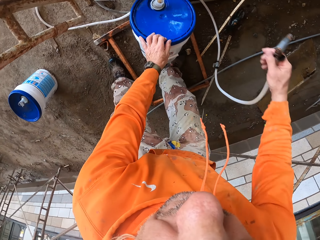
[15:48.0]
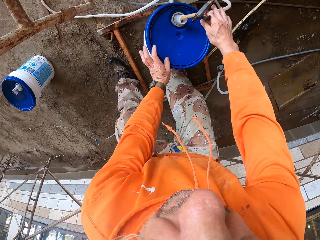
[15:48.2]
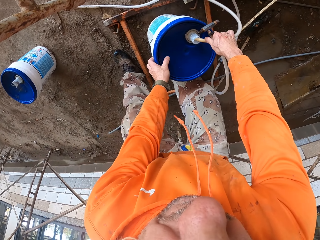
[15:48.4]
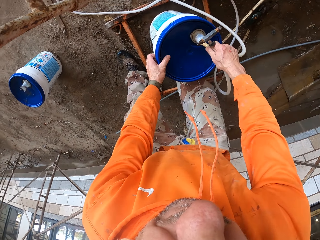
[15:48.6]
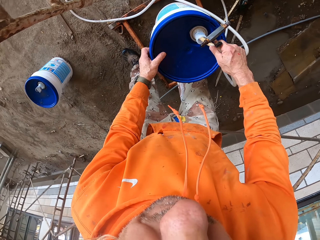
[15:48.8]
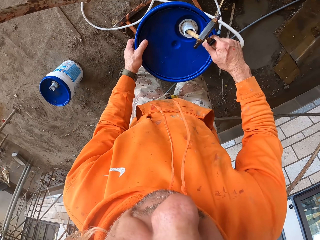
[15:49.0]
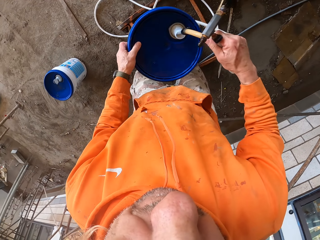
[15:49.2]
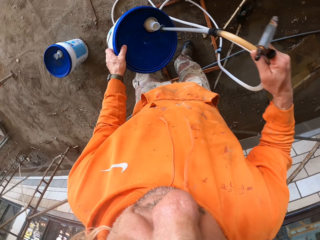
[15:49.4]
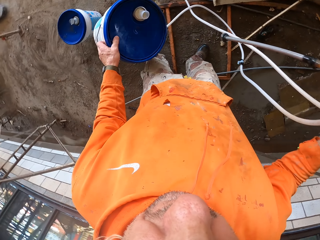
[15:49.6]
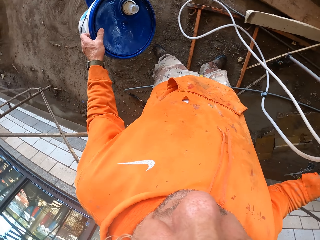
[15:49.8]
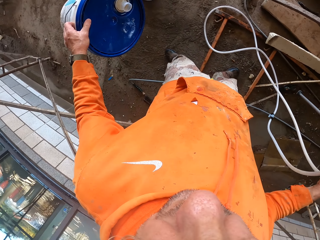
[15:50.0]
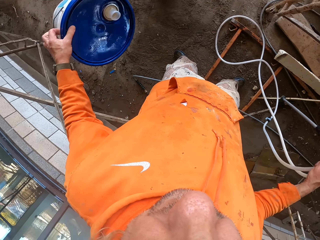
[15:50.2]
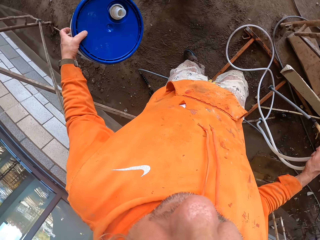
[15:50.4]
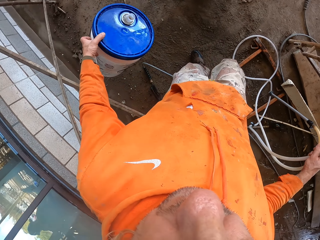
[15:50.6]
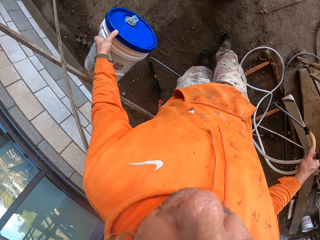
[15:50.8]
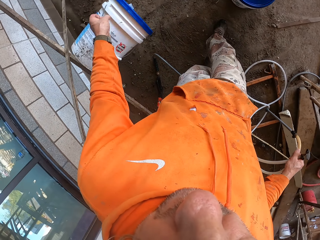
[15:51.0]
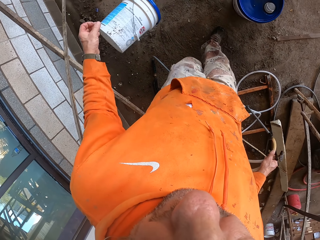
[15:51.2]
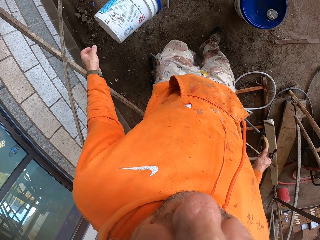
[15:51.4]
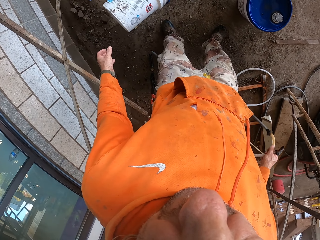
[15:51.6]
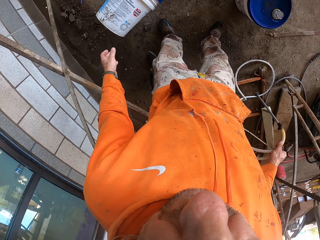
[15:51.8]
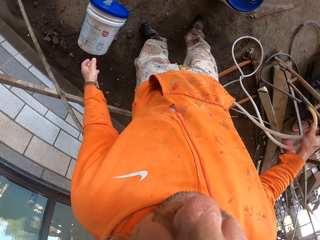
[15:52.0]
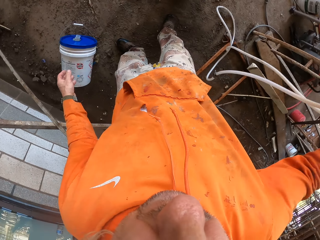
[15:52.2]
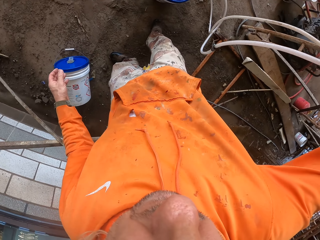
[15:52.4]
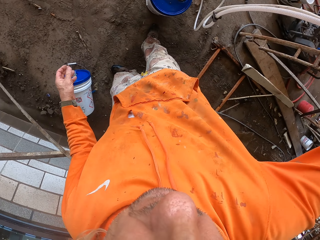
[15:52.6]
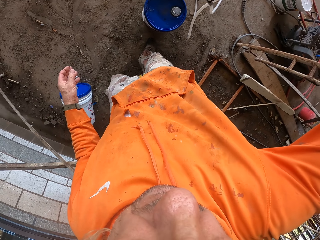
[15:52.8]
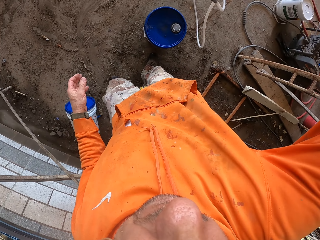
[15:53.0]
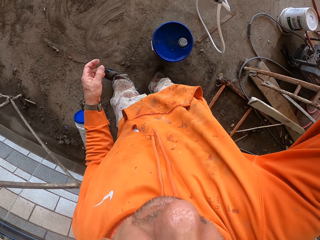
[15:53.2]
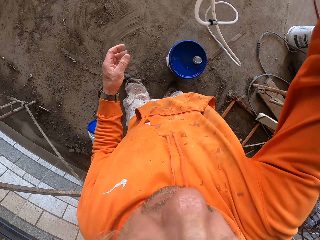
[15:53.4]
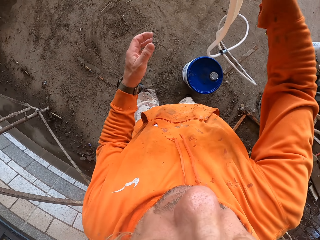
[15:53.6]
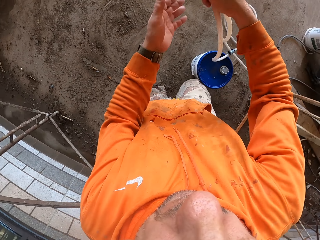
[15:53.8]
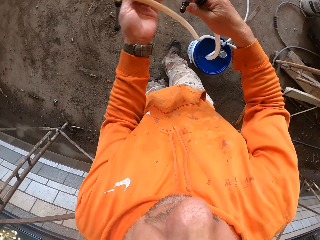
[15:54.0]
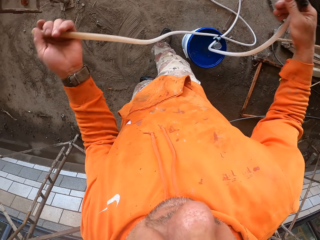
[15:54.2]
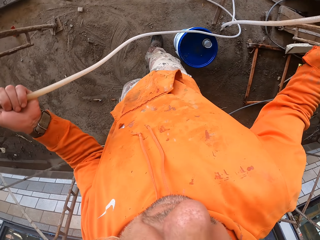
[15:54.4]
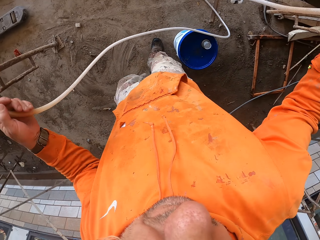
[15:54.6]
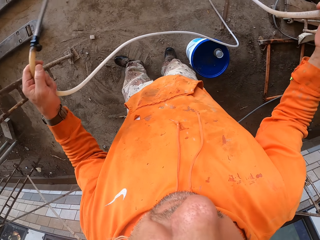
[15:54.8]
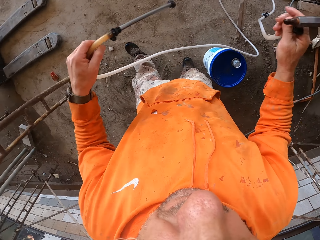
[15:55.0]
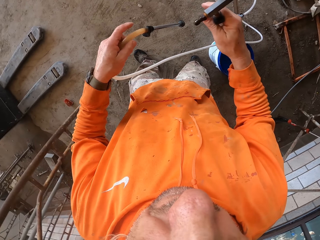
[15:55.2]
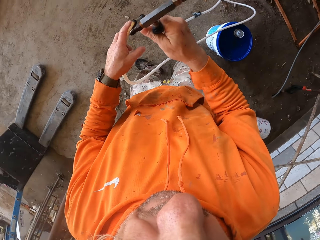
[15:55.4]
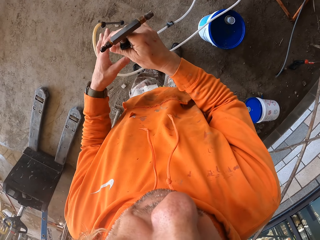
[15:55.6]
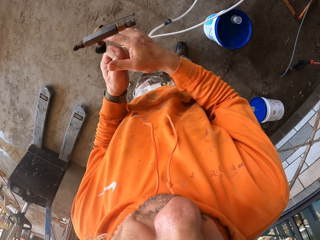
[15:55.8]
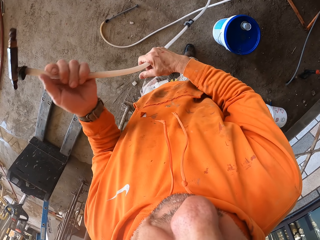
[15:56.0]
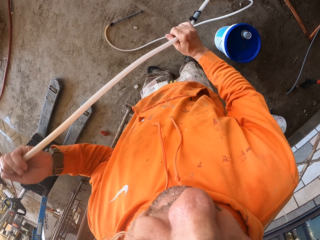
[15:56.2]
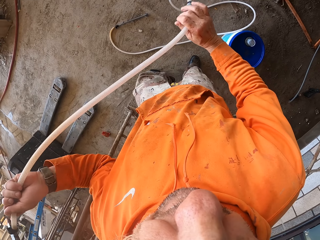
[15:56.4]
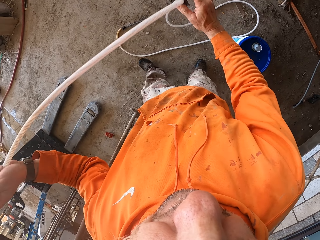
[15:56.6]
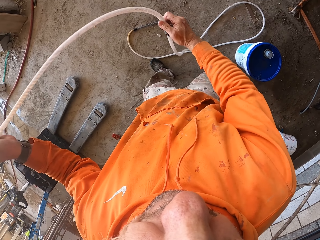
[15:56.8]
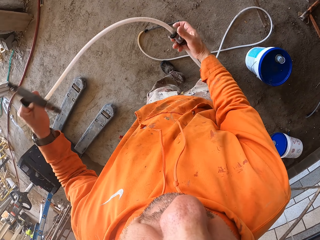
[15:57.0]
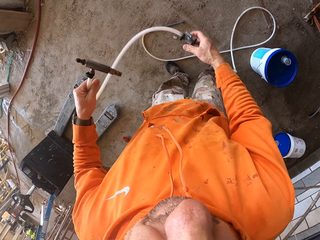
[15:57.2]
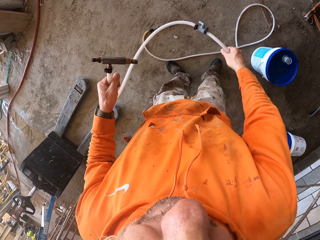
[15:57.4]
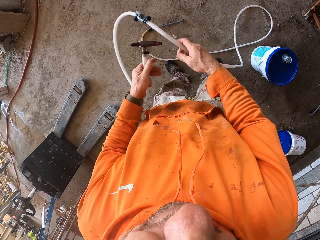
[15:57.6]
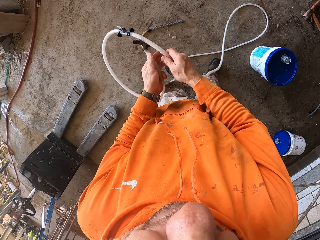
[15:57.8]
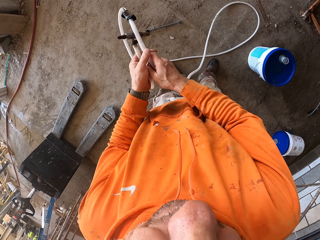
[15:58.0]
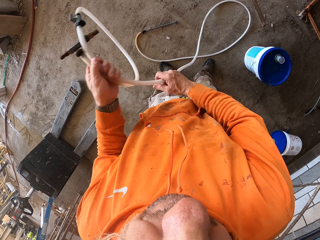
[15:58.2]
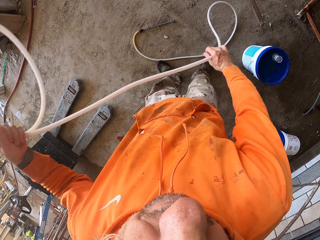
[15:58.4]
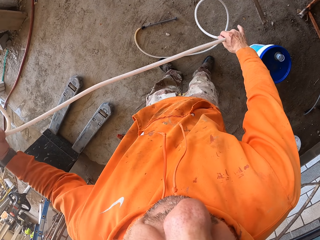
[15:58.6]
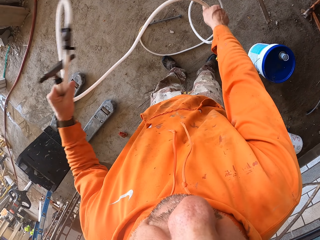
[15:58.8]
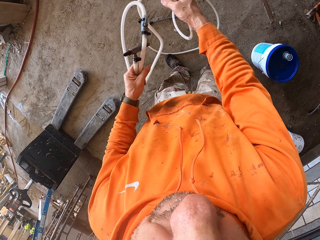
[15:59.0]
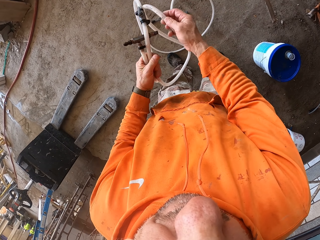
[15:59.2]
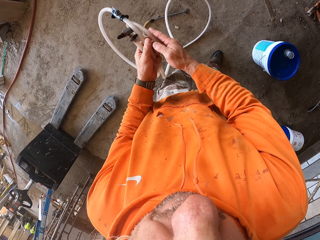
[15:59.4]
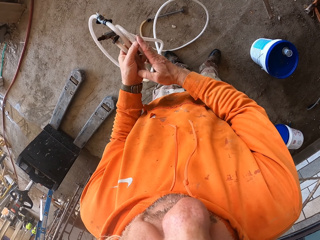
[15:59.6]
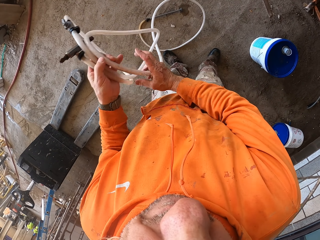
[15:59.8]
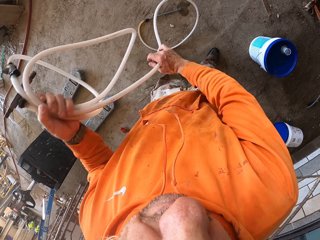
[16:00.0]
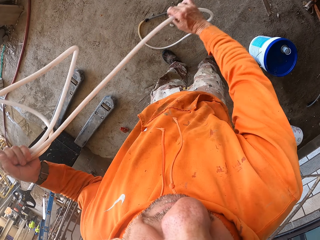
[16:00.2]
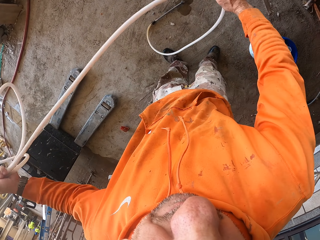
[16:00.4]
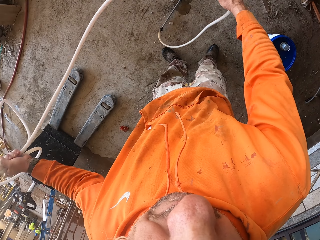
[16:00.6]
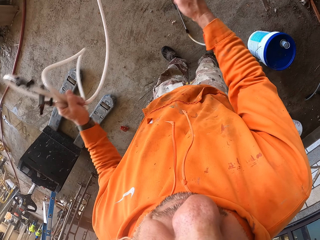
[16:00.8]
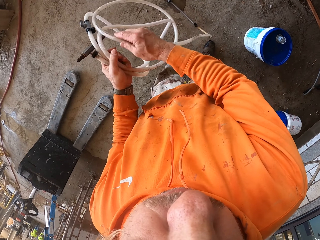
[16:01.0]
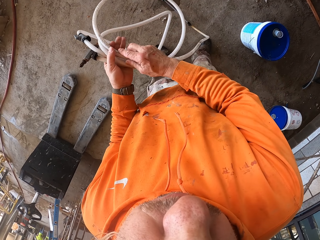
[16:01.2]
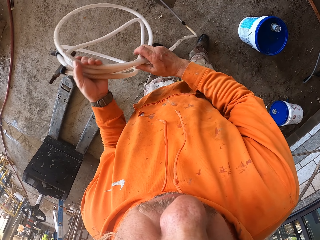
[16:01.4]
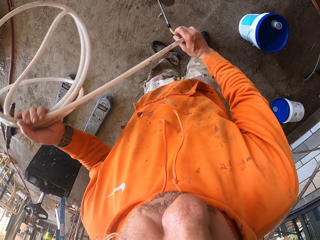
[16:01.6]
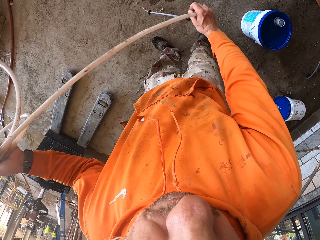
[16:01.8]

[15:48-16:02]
The camera wearer holds the bucket. They remove the hose pipe from the bucket and pick up the bucket. They move. They put down the bucket. They fold the hose pipe. They hold the hose pipe.

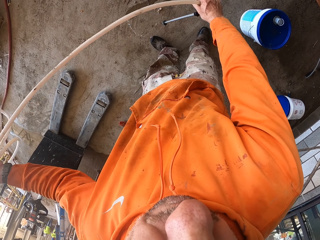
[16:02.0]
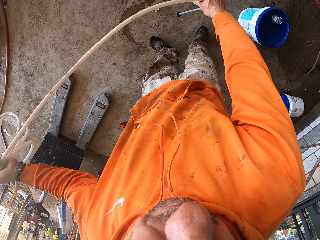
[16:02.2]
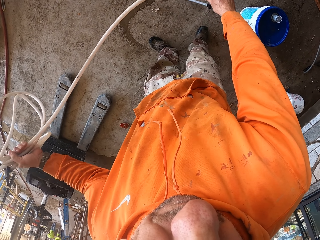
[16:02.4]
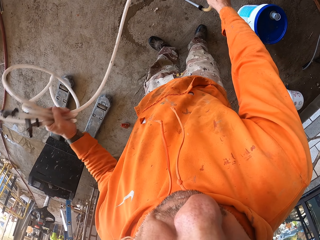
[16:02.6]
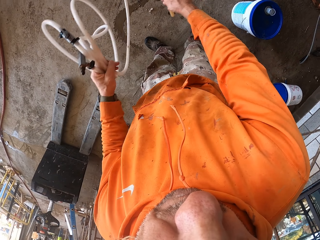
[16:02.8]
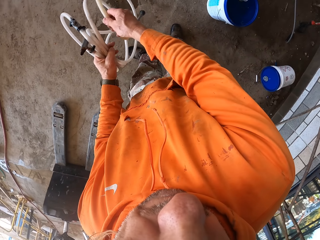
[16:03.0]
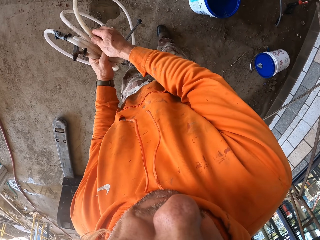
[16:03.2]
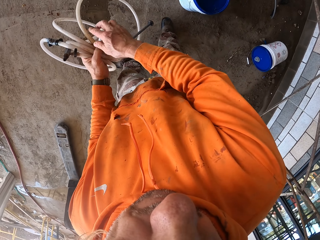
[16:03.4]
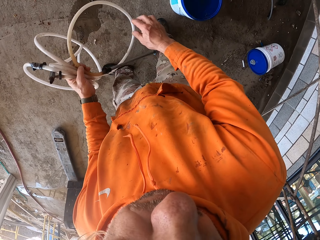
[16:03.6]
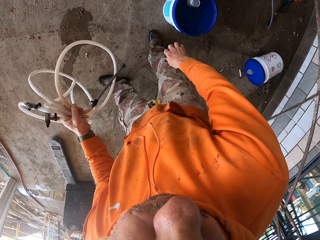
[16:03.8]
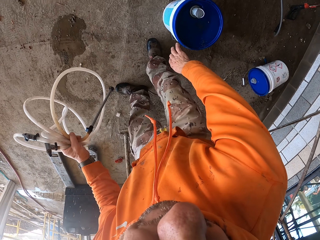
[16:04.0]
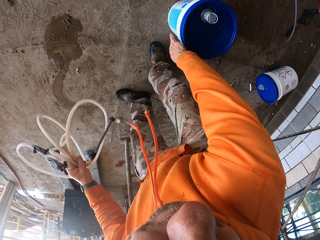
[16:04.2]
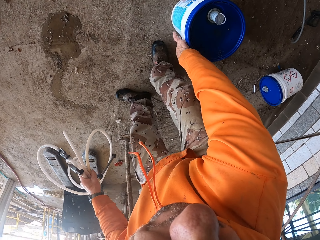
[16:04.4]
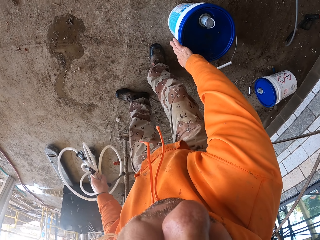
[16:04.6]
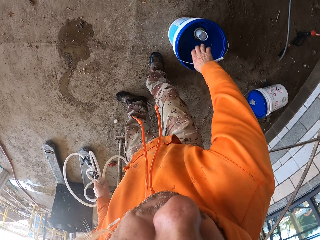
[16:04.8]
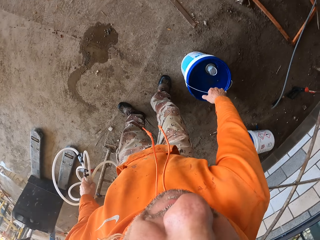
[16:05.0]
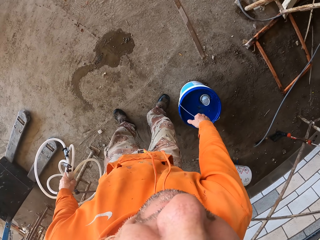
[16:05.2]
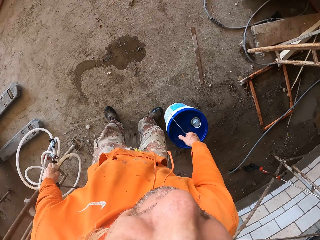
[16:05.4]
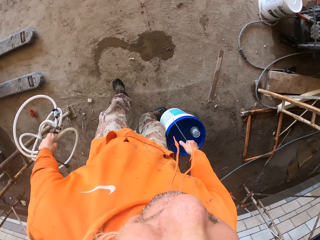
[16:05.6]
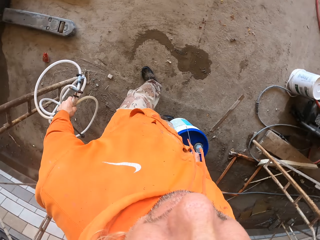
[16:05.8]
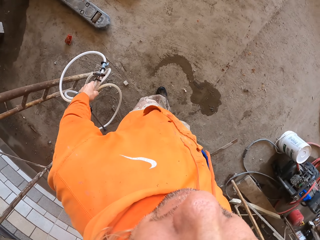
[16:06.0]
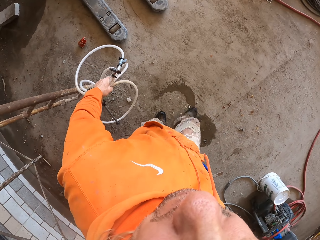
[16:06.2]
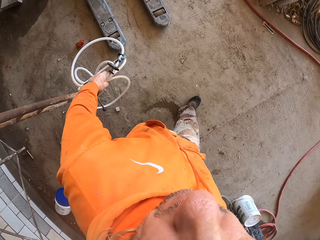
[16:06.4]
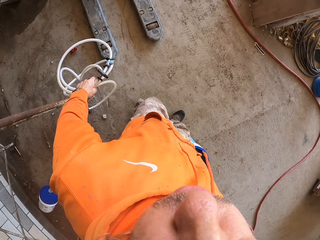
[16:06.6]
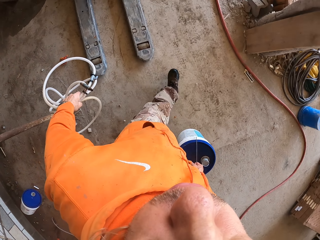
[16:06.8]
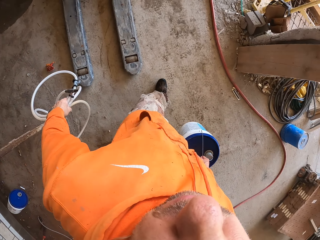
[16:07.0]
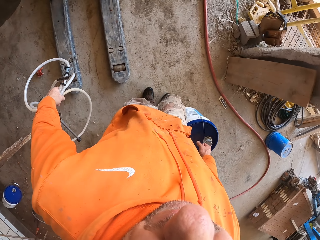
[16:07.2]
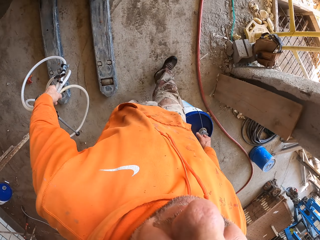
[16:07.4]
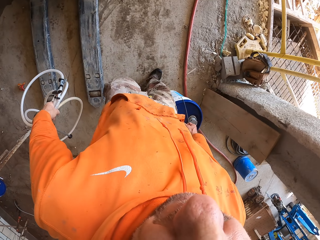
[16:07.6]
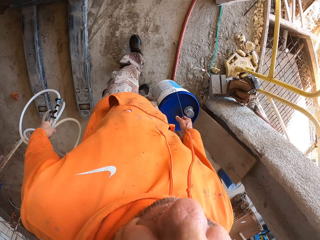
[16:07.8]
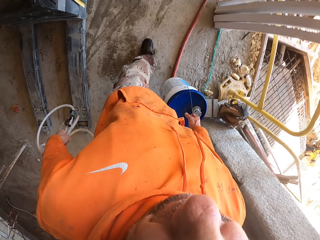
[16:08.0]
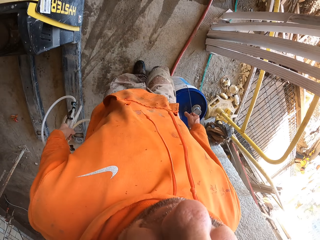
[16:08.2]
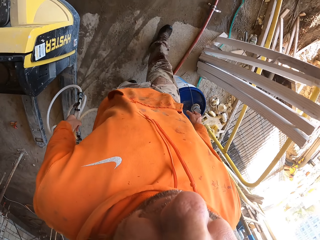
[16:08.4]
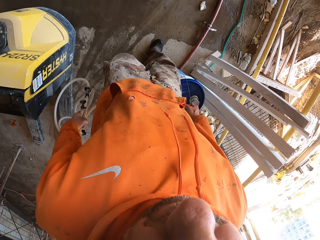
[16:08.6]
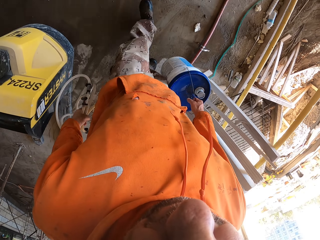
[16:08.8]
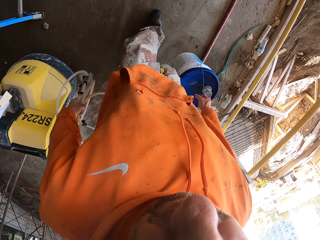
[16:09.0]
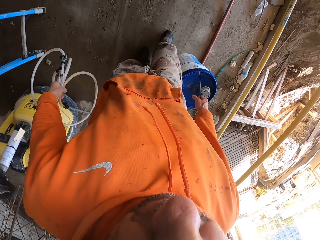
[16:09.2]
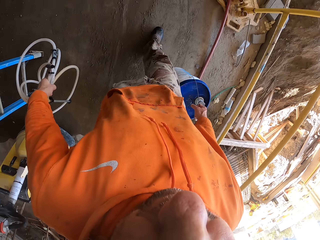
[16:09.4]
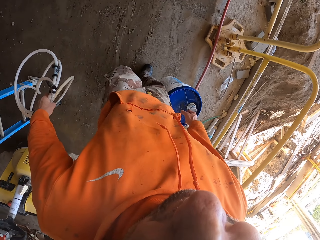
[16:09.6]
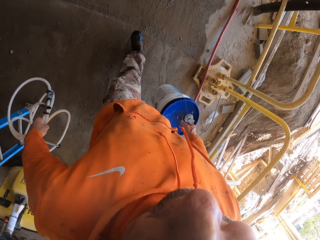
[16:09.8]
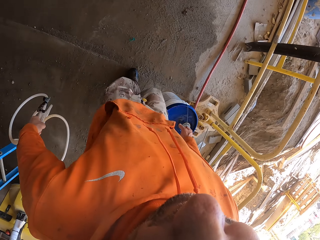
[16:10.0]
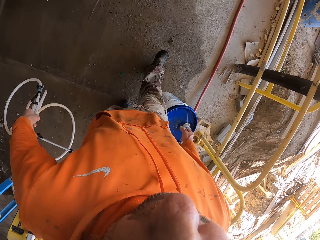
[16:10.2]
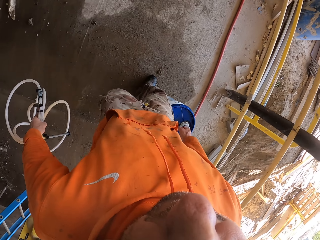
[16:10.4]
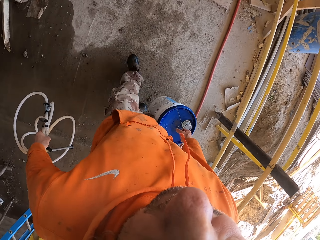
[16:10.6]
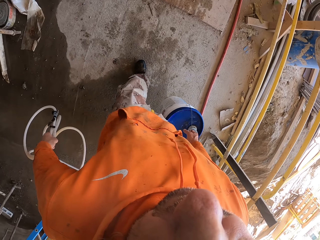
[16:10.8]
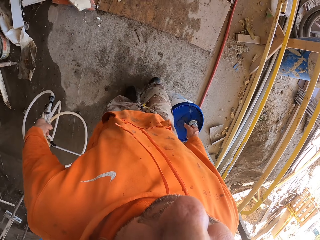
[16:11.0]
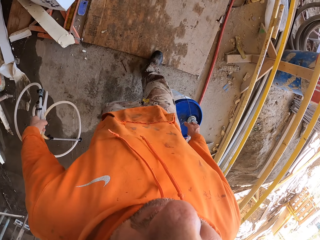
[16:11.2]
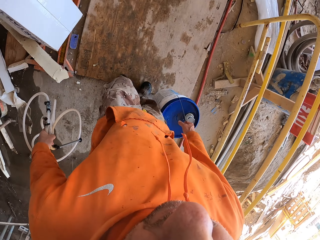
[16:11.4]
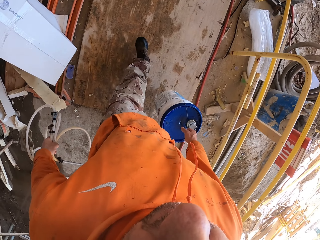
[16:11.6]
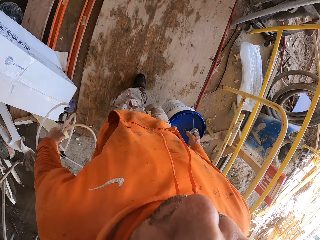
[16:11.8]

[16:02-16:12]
The camera wearer picks up a bucket and moves around.
